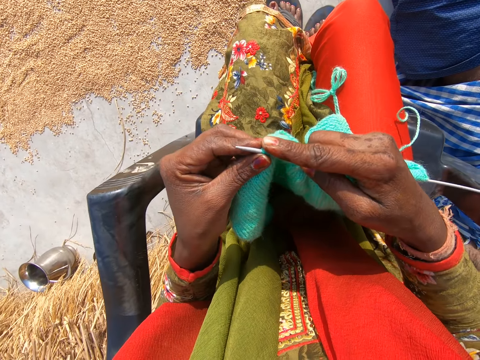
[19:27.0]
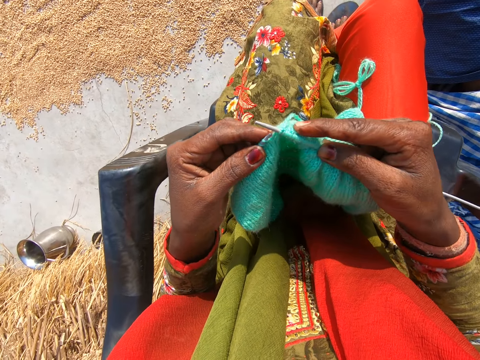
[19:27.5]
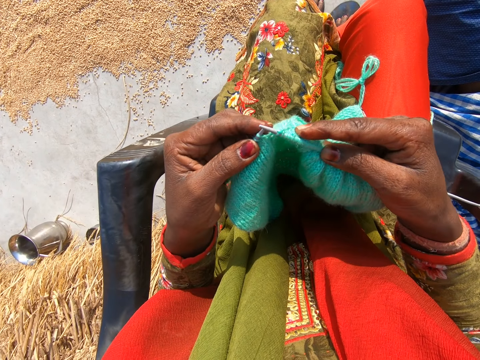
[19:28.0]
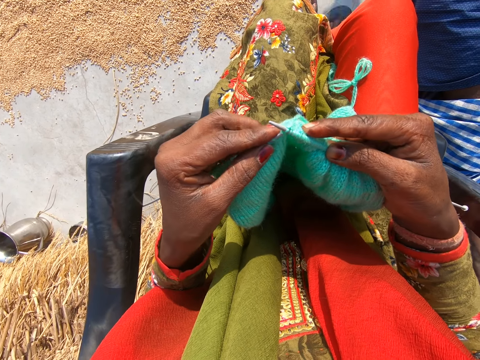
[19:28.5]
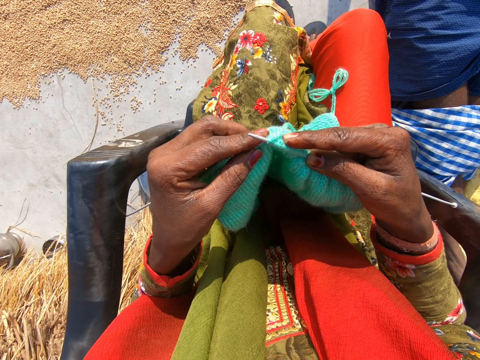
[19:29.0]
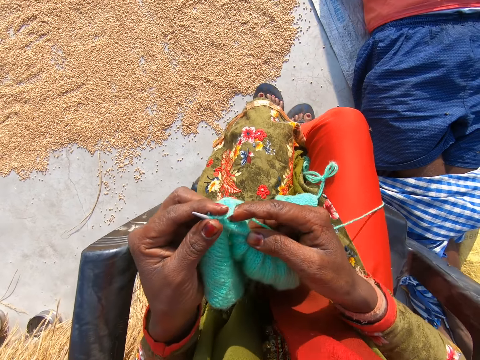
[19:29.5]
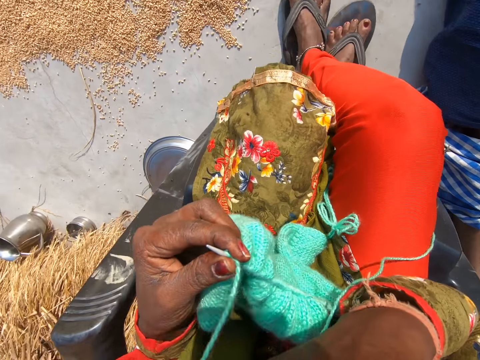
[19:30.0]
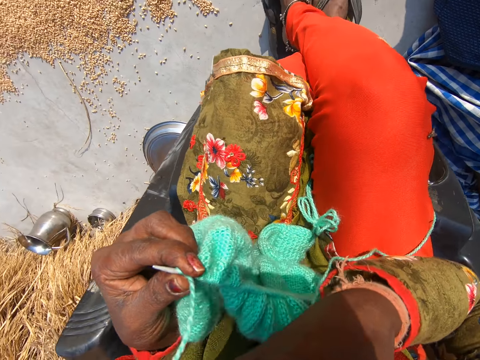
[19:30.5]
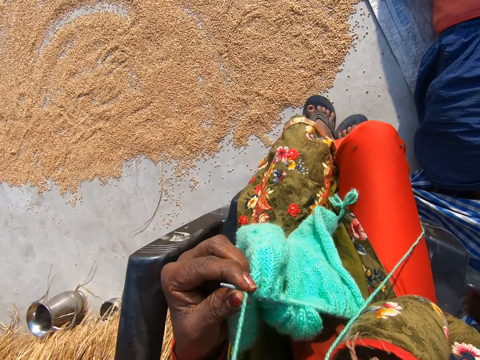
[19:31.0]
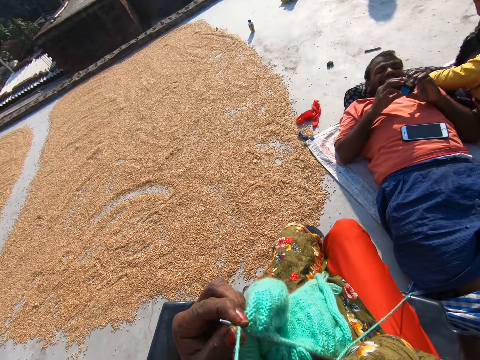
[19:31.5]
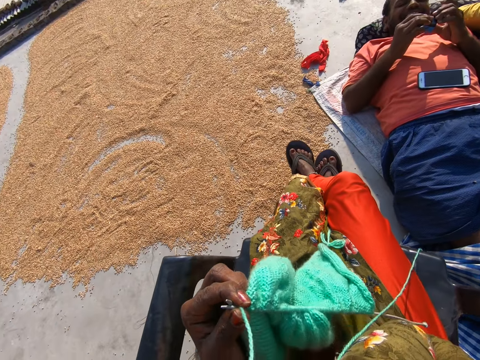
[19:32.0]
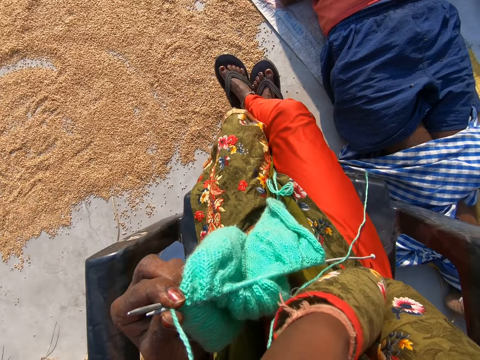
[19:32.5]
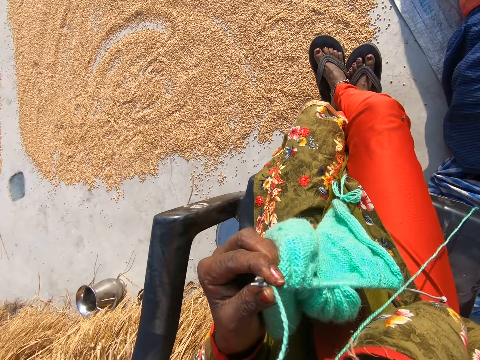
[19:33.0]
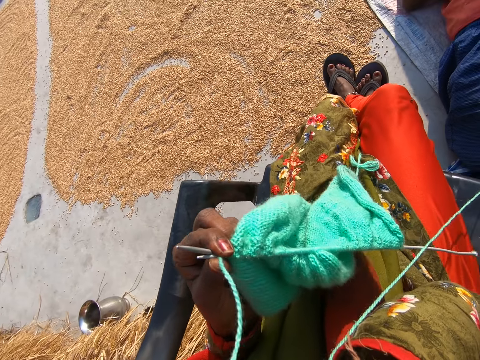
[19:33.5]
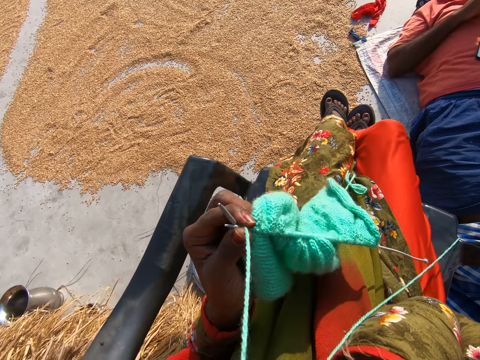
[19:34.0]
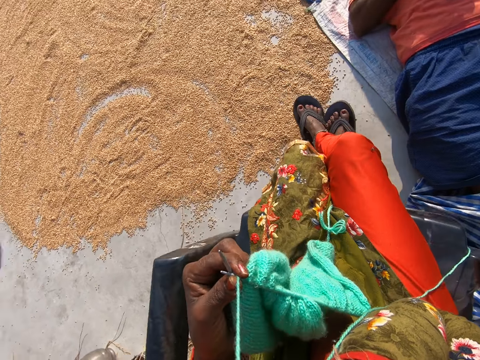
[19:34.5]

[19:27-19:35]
The camera wearer touches her face with her right hand.

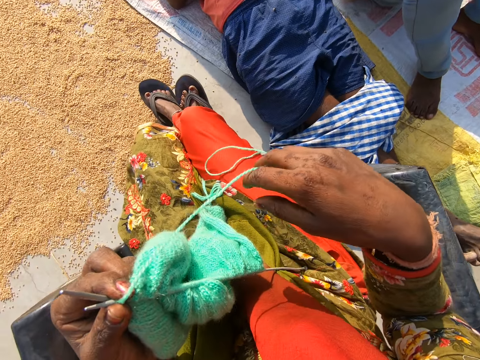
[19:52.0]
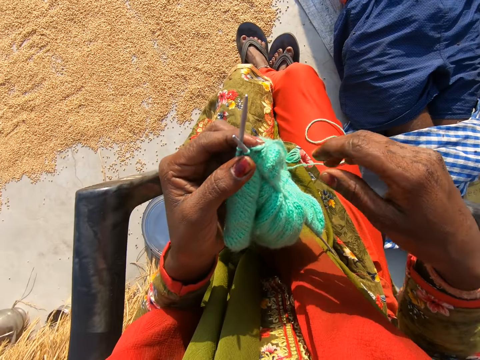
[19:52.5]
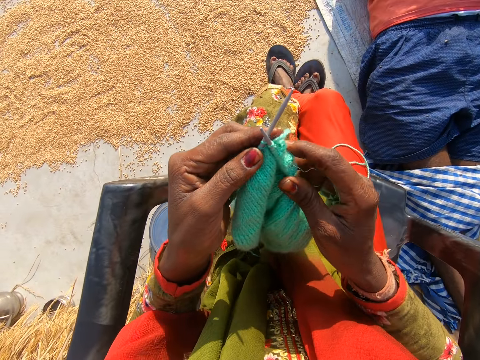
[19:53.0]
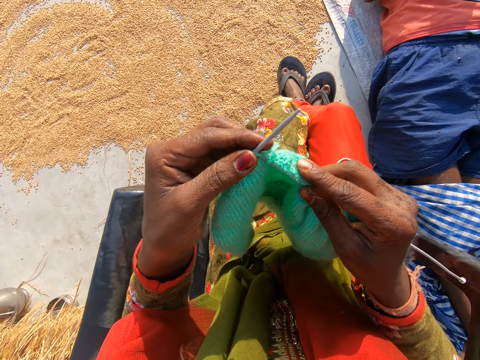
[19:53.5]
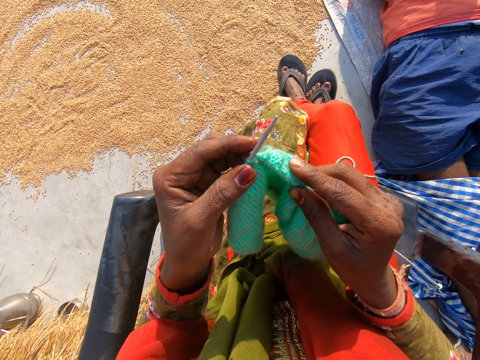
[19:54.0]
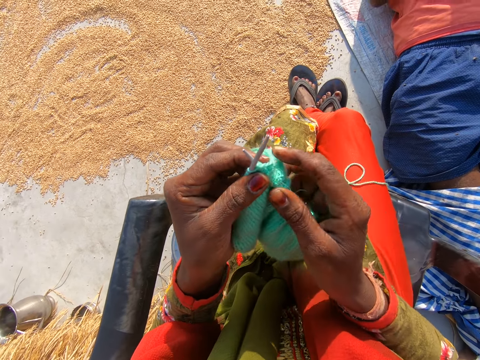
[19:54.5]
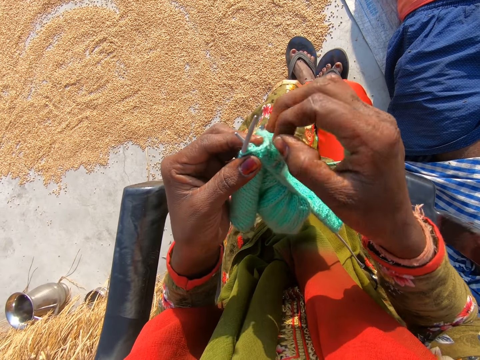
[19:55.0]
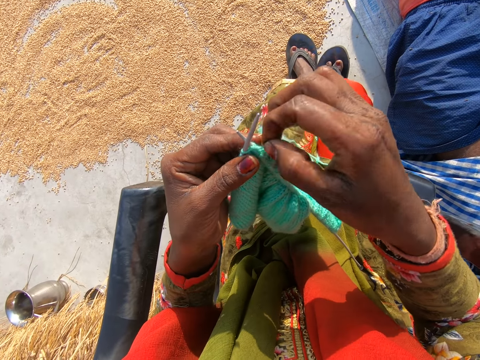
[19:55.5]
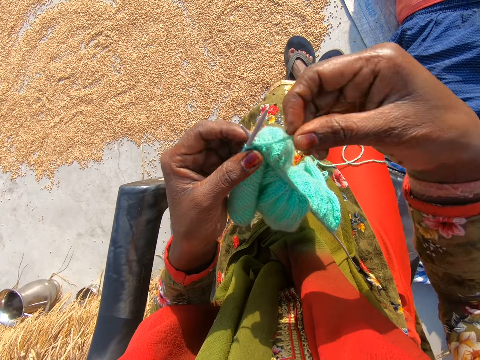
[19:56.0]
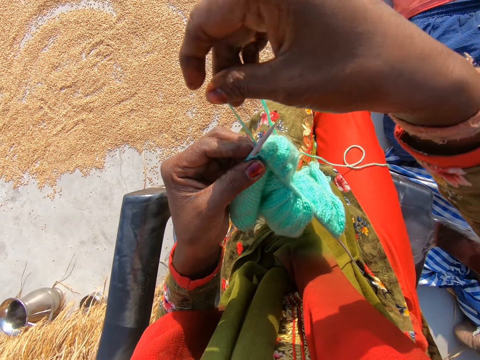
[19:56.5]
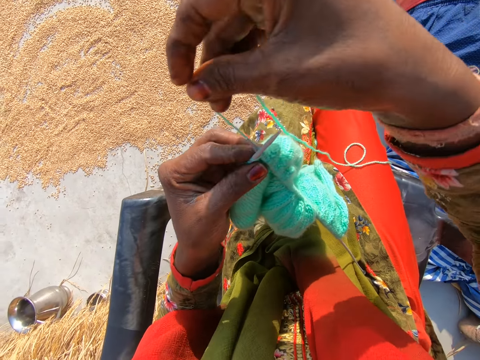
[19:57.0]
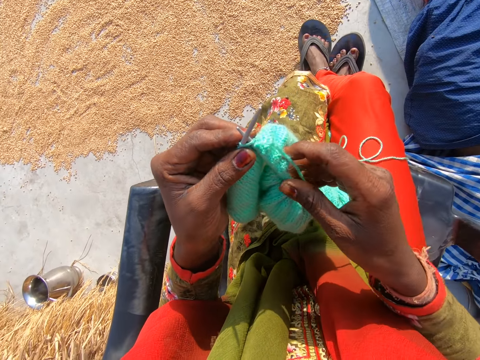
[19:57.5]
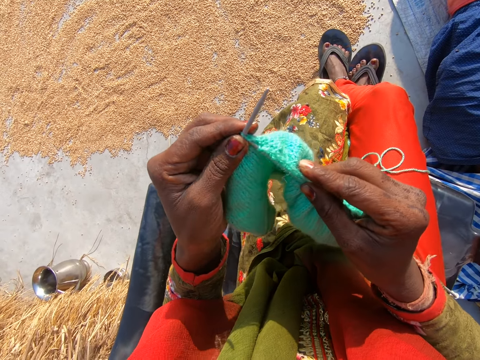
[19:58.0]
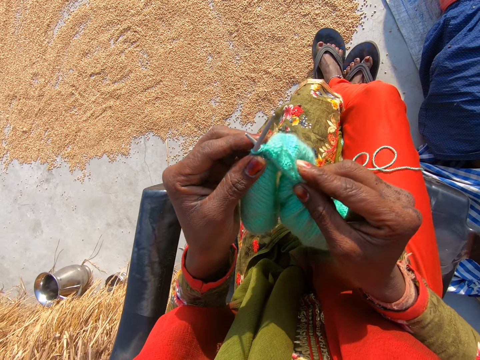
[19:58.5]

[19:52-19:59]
The camera wearer knits the cloth with the wool and the needles.

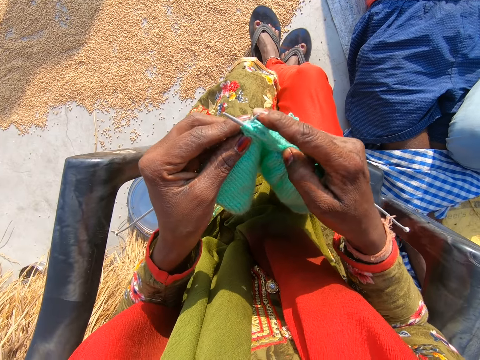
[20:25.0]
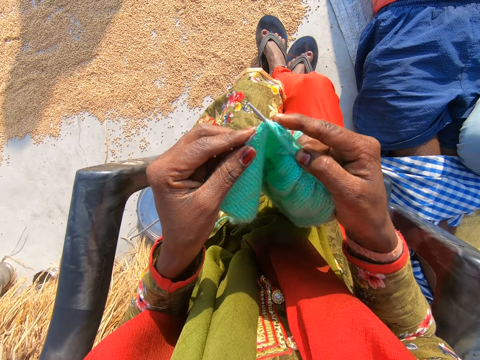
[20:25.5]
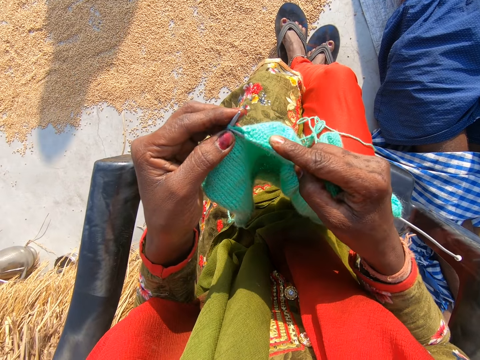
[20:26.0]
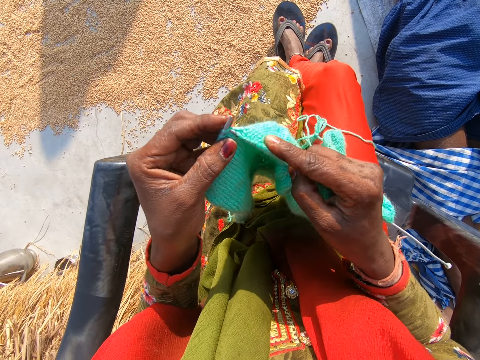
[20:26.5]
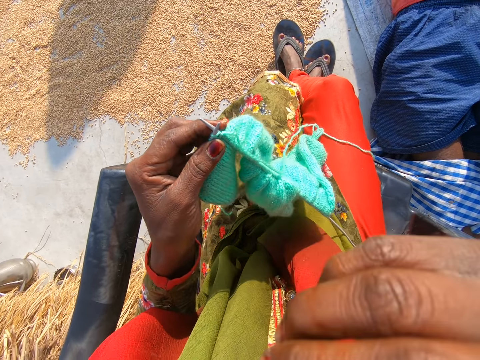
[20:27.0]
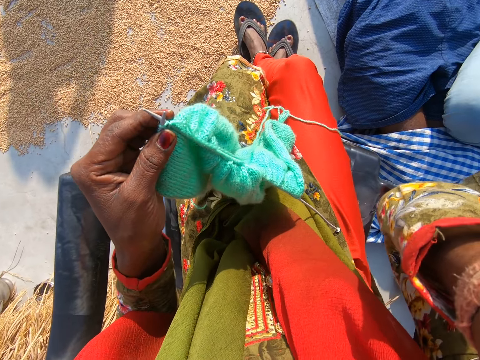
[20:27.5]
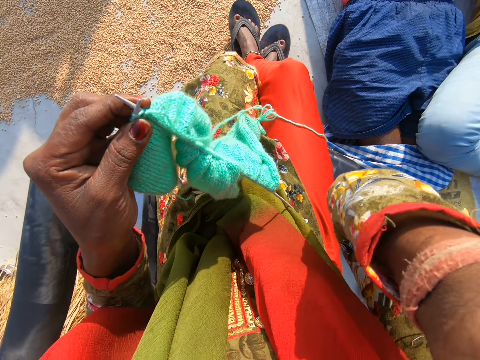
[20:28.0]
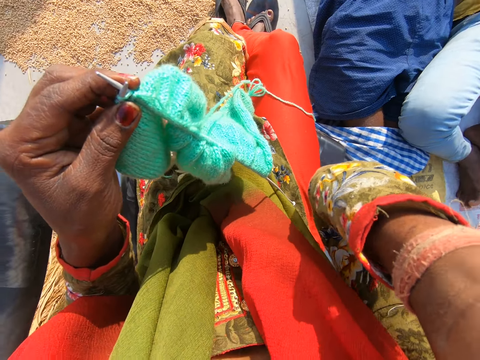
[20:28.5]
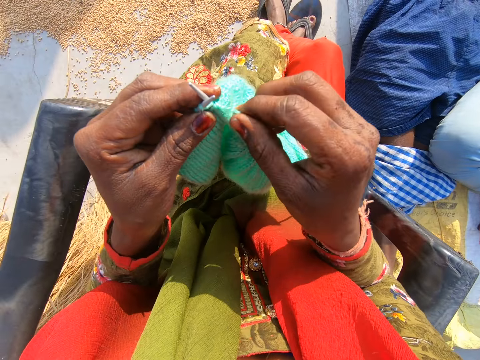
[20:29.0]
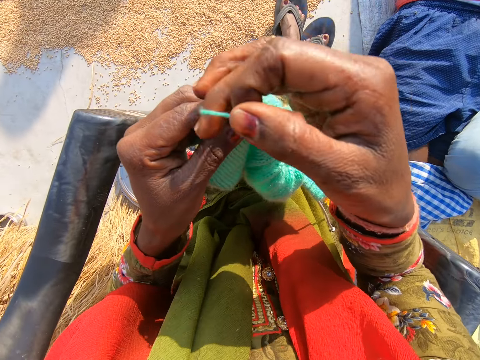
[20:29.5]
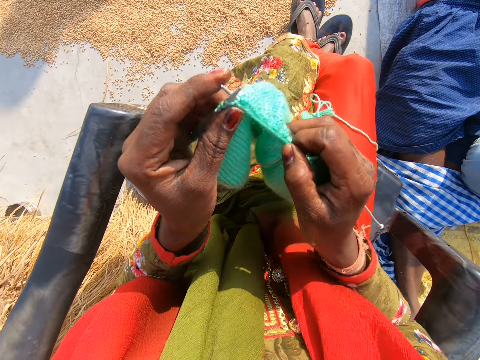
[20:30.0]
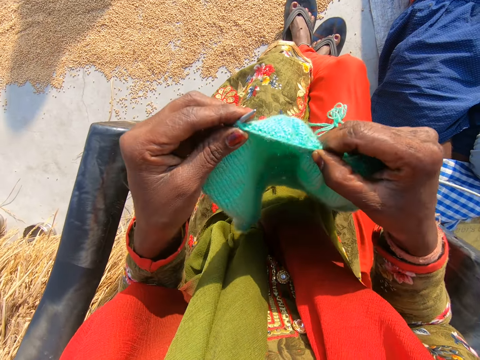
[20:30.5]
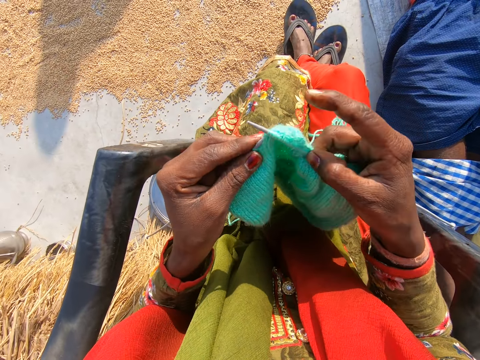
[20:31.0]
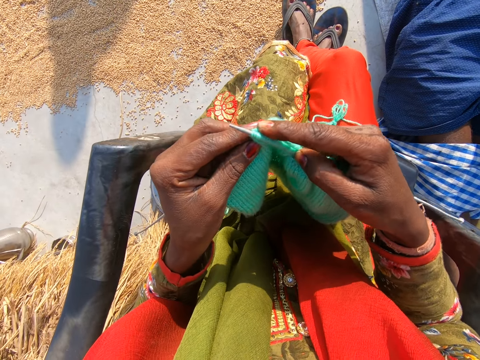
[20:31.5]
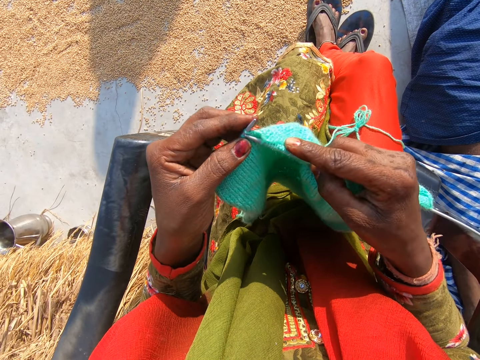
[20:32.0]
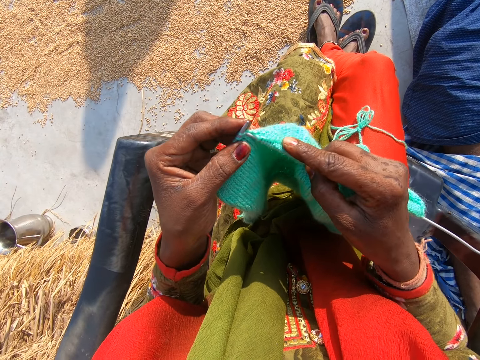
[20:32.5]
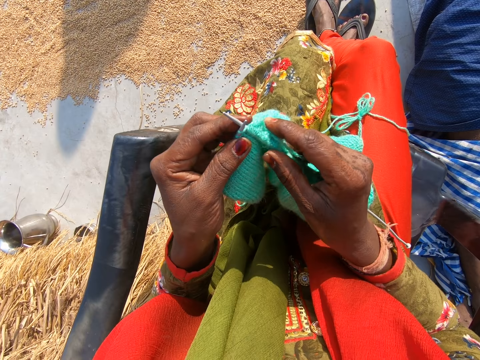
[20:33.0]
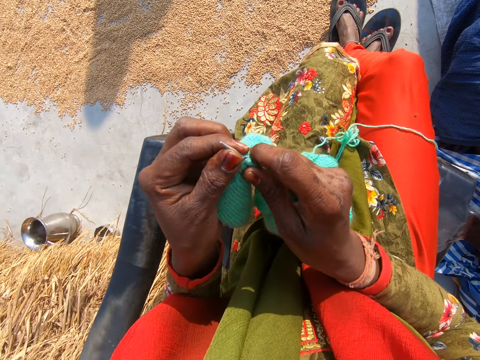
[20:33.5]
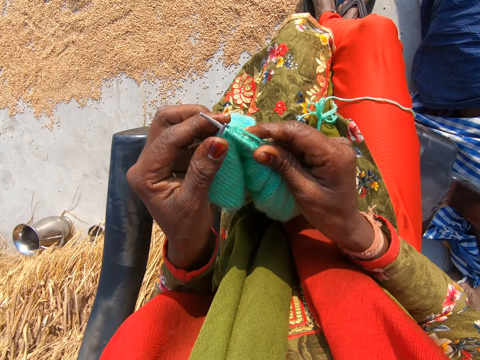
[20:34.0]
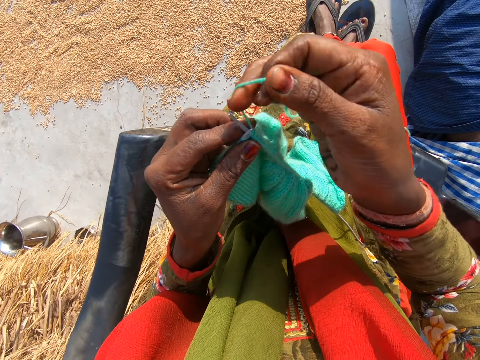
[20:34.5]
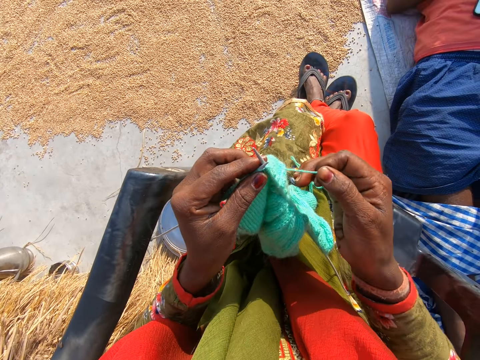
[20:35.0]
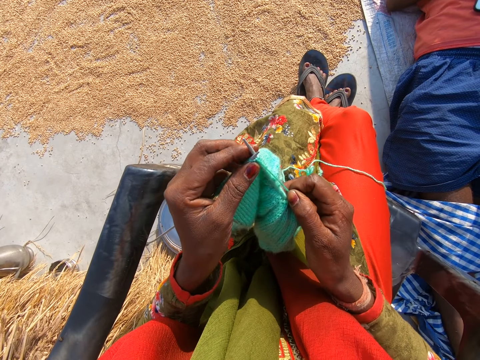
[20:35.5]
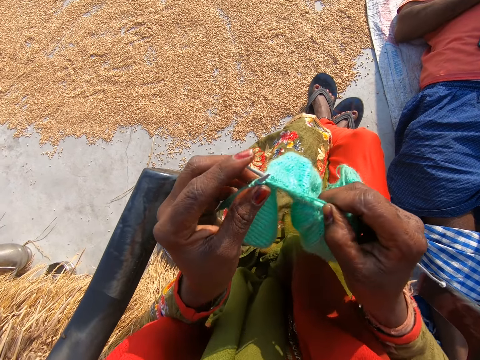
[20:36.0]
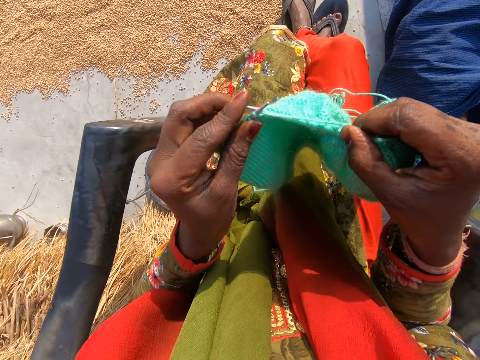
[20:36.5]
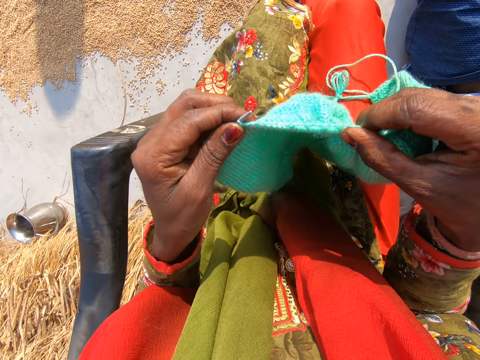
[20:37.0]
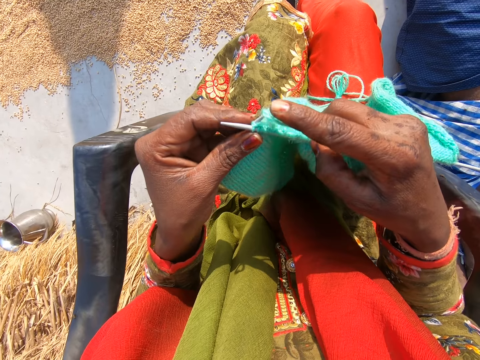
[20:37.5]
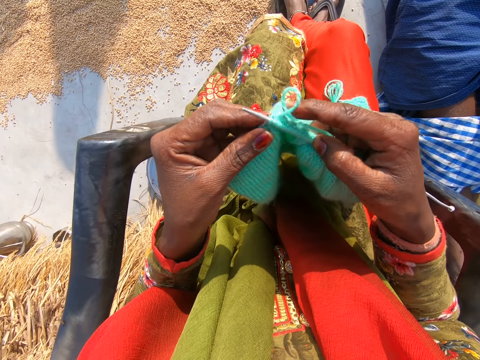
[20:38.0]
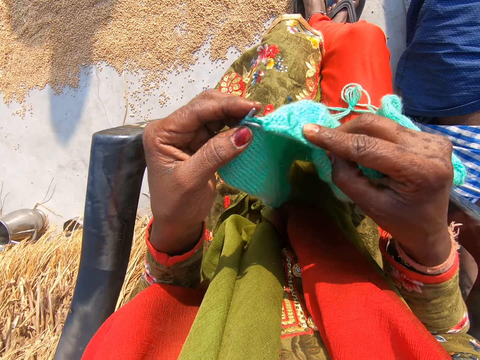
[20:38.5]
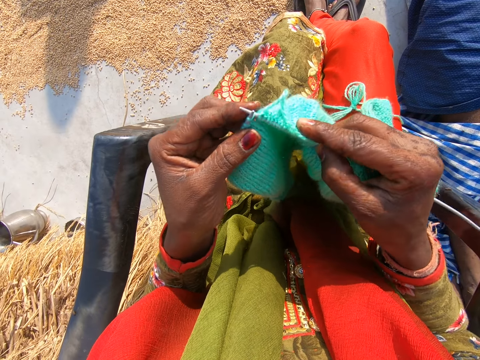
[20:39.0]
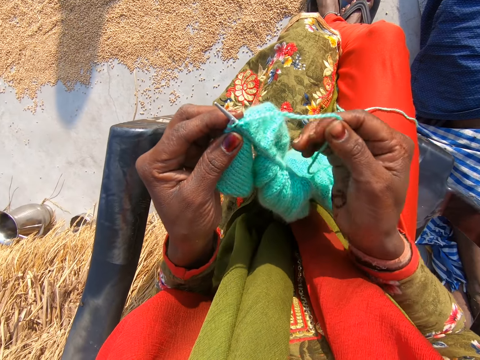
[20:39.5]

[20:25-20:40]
The camera wearer touches her face with her right hand. She knits the cloth with the wool and the needles. She adjusts the cloth on the needle with her right hand. She knits the cloth with the wool and the needles.
